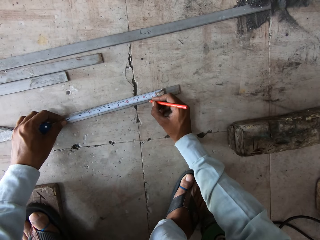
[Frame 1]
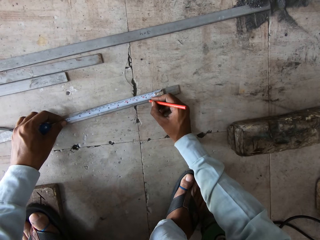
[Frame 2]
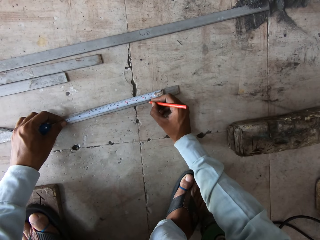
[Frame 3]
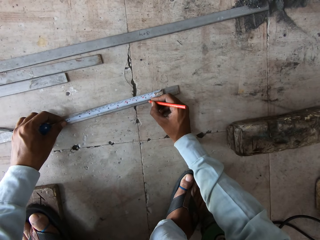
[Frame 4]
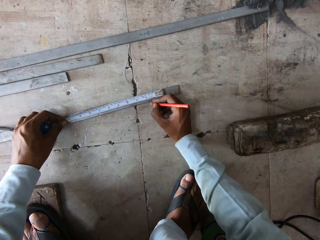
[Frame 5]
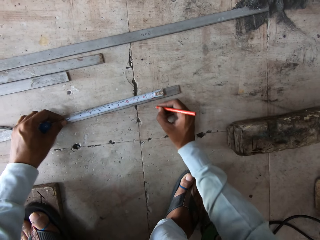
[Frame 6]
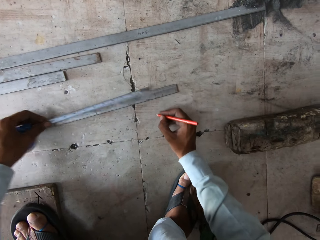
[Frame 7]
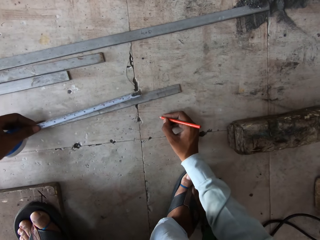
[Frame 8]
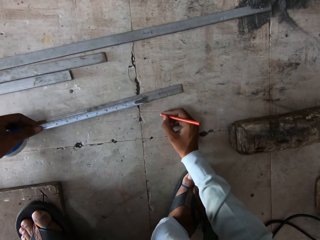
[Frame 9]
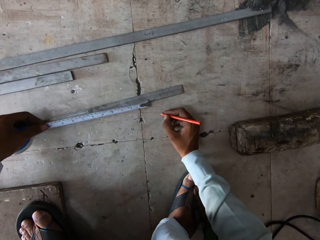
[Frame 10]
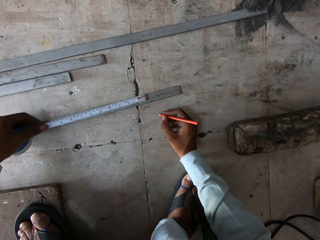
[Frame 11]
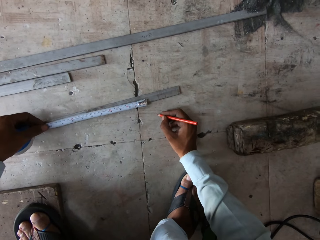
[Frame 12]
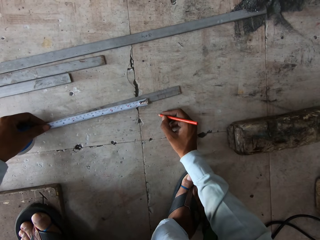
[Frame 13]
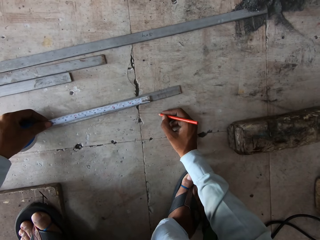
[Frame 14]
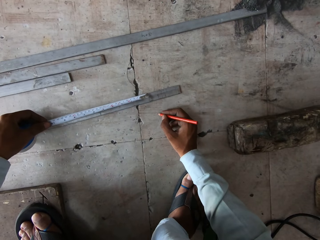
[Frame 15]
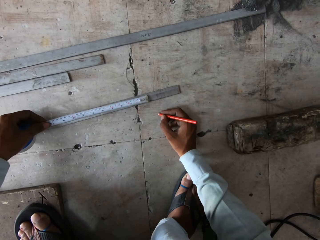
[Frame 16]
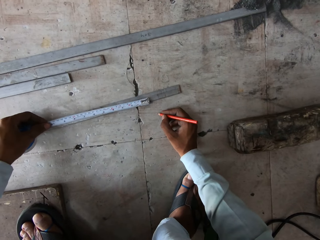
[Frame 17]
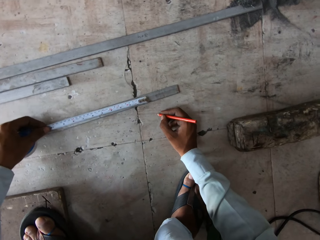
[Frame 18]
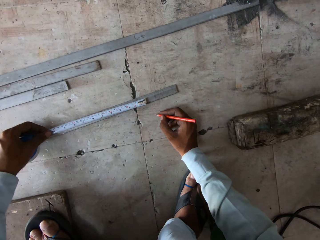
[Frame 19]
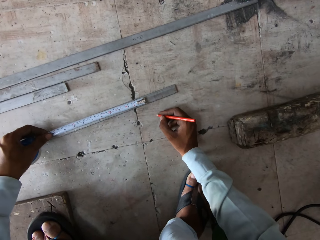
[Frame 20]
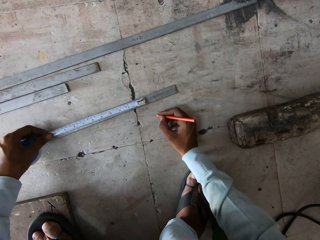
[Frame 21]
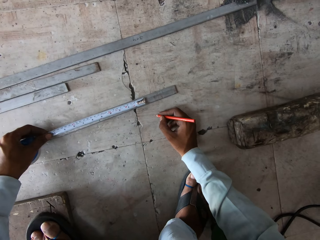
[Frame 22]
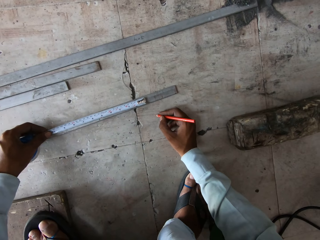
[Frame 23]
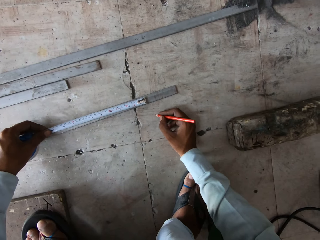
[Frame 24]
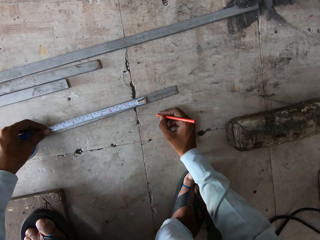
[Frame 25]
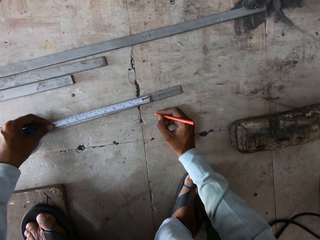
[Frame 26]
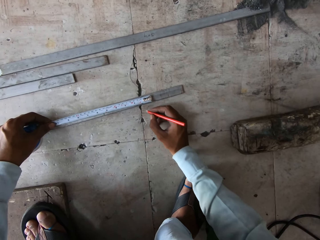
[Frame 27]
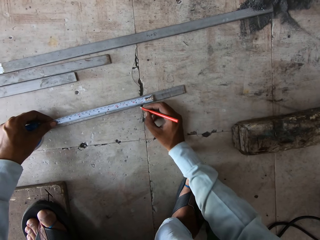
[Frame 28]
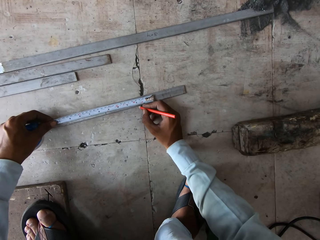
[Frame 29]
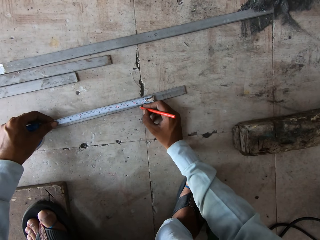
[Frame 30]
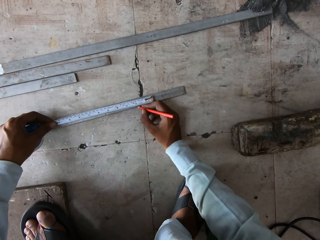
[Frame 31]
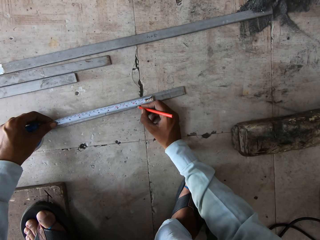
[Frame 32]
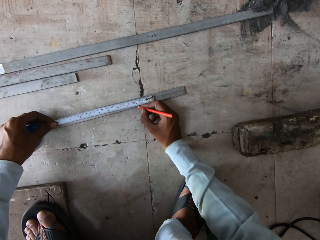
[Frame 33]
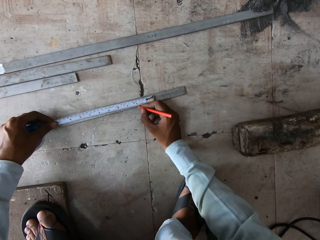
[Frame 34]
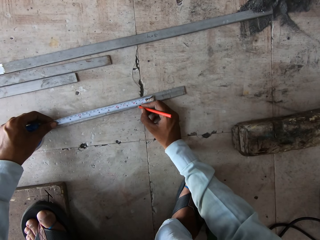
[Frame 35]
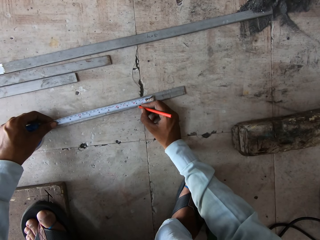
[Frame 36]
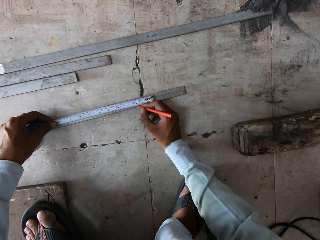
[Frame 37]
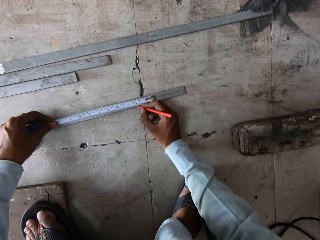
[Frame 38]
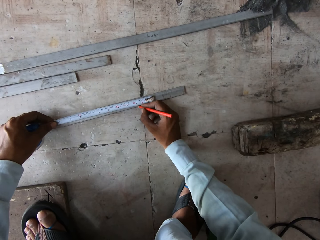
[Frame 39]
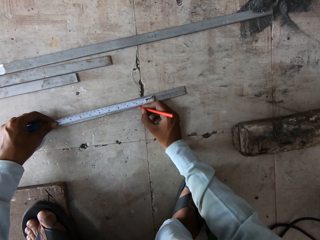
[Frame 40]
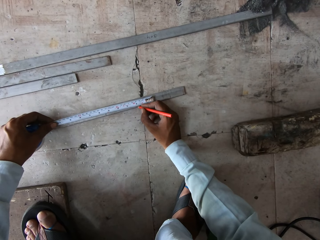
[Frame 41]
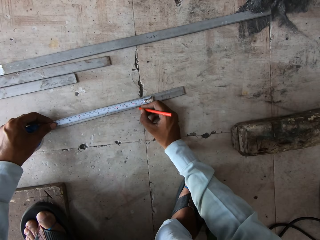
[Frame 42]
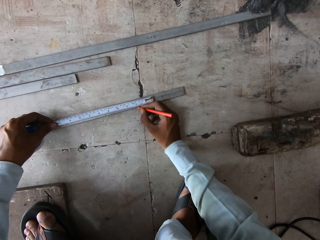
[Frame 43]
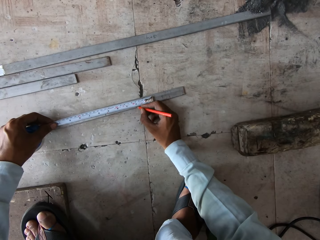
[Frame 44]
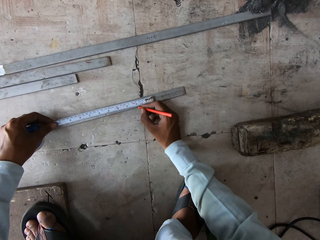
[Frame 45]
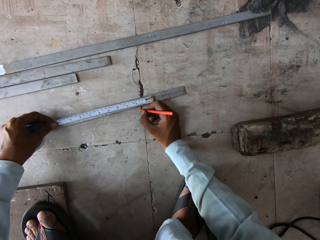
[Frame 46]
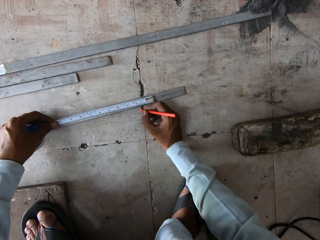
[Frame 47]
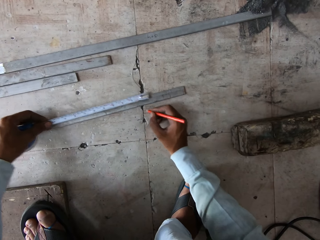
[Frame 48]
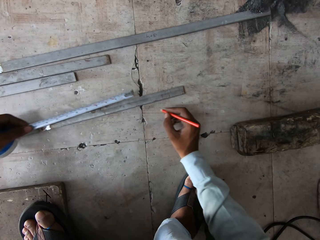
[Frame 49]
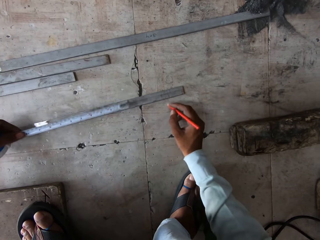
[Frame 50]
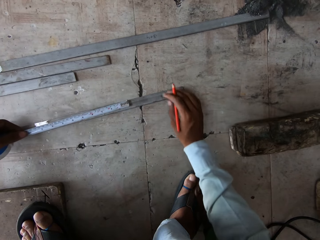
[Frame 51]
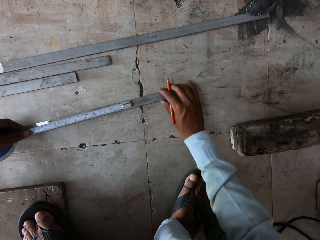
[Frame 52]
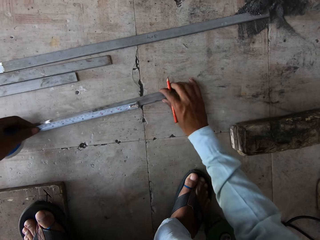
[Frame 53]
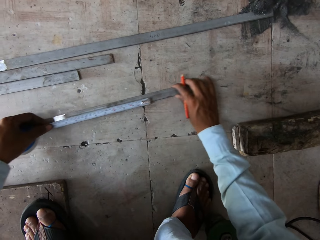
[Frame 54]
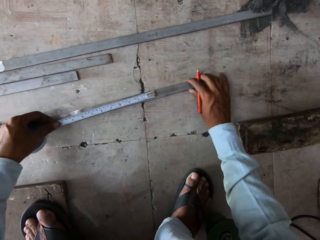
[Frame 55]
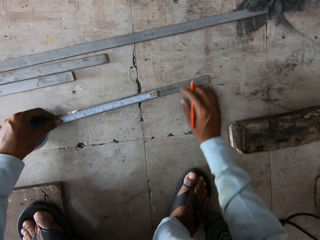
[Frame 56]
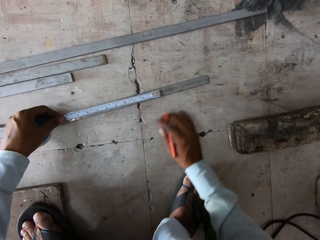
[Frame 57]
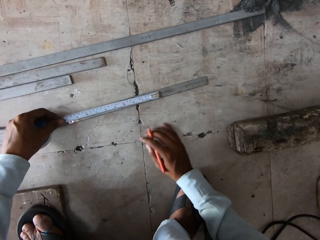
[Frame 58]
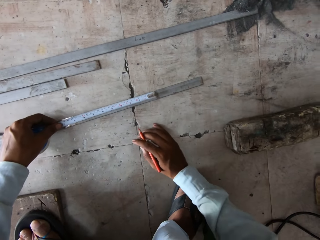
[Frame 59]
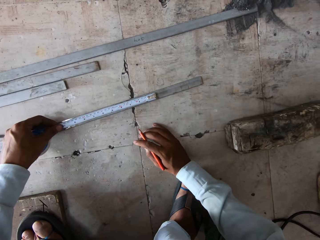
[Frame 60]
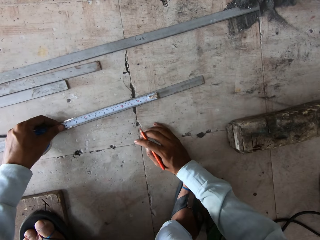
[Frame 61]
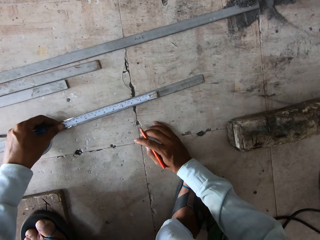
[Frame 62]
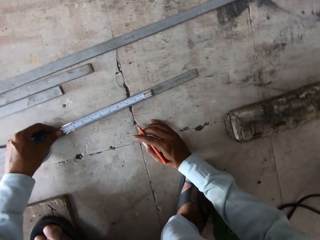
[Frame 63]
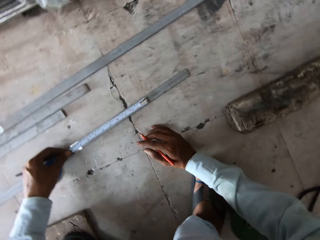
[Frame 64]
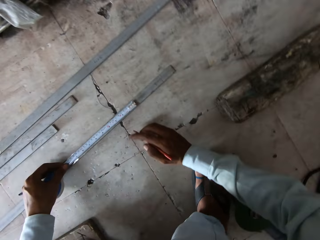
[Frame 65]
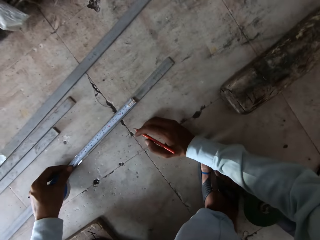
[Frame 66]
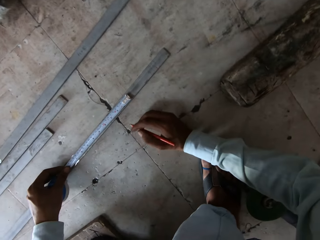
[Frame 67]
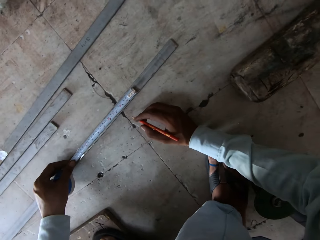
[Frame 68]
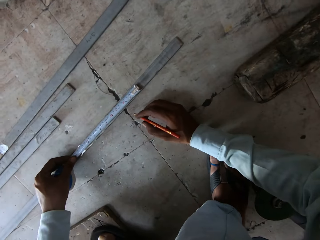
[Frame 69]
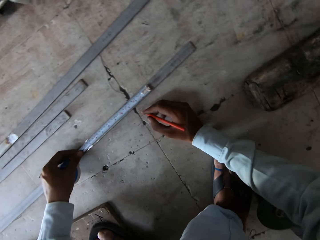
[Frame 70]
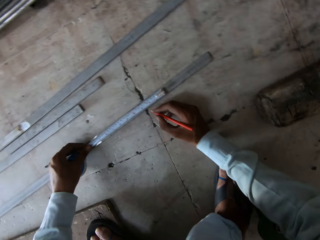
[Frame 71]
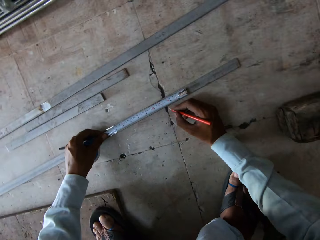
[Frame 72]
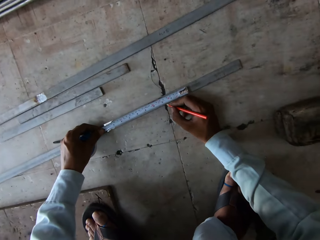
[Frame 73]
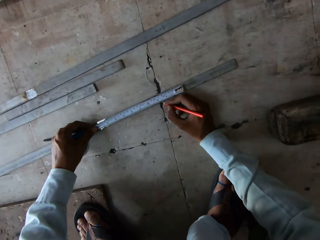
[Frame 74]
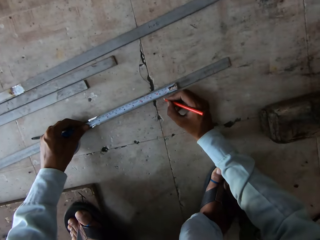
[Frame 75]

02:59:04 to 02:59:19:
The camera wearer marks the metal with a pen. They move the tape measure on the metal. They look at the tape measure. They mark the metal with the pen. They move the tape measure on the metal. They reposition the metal rod. They measure the metal rod. They look at the tape measure.

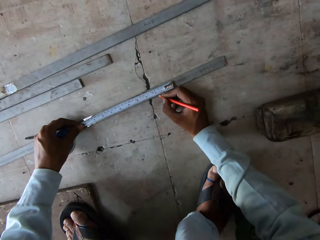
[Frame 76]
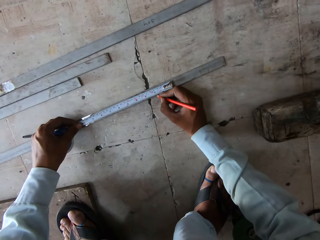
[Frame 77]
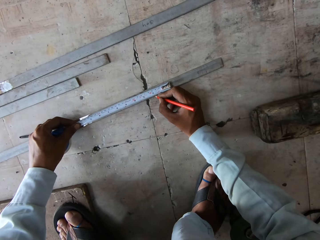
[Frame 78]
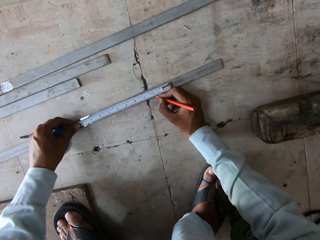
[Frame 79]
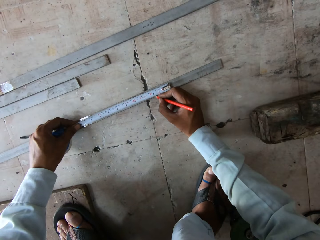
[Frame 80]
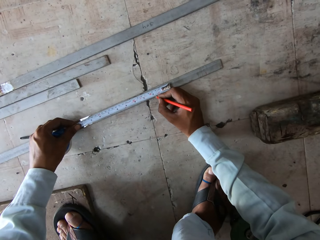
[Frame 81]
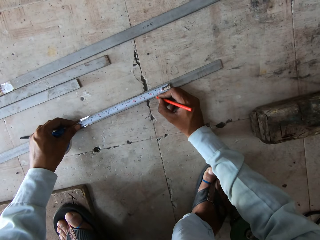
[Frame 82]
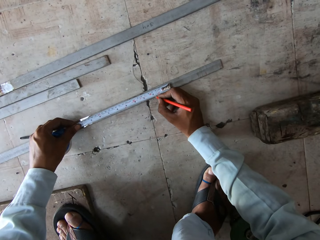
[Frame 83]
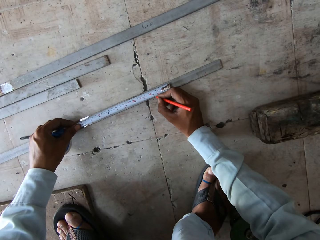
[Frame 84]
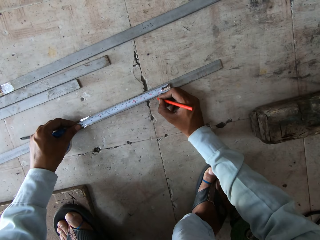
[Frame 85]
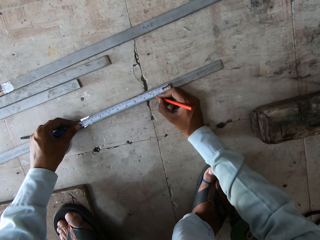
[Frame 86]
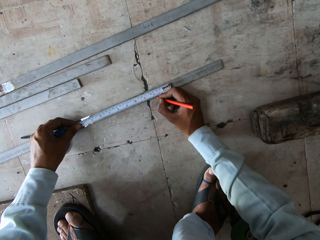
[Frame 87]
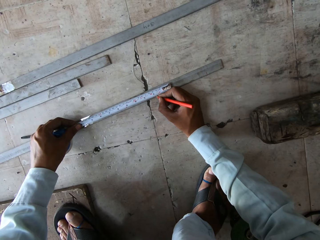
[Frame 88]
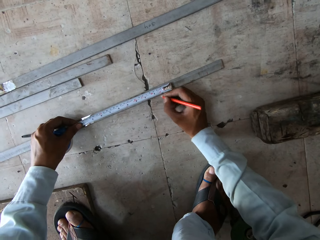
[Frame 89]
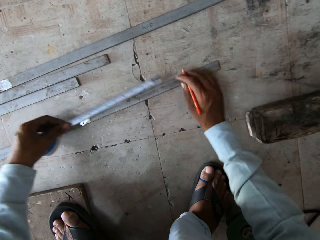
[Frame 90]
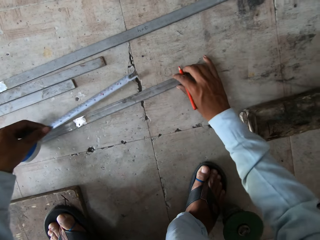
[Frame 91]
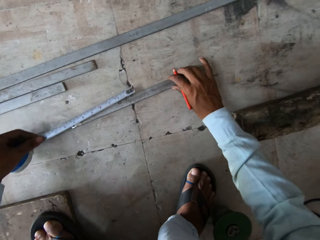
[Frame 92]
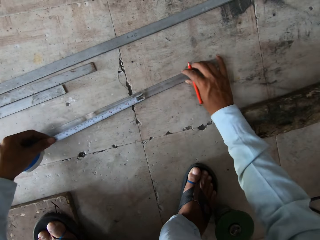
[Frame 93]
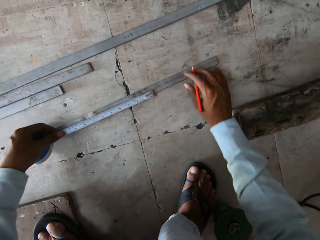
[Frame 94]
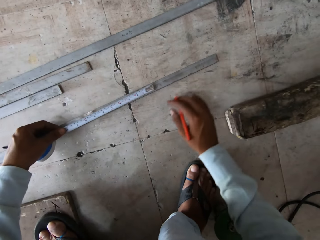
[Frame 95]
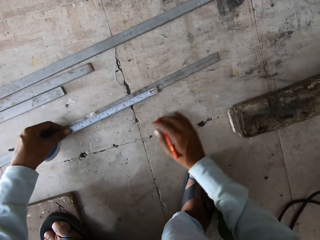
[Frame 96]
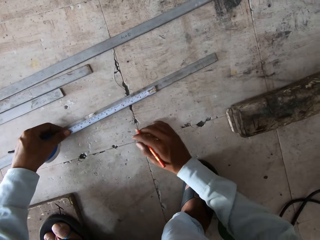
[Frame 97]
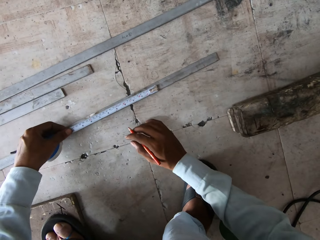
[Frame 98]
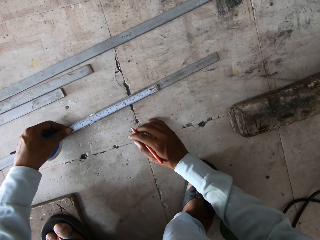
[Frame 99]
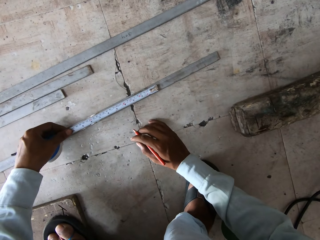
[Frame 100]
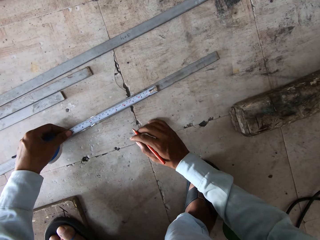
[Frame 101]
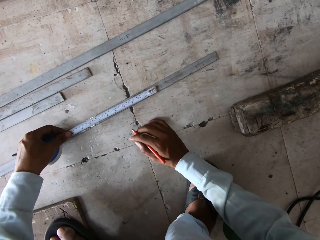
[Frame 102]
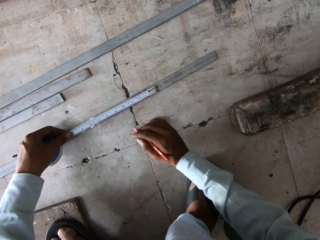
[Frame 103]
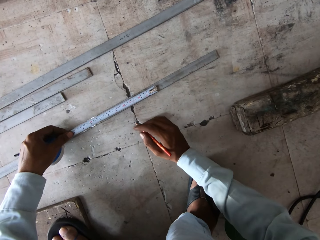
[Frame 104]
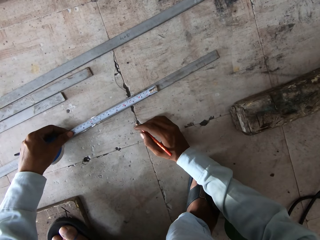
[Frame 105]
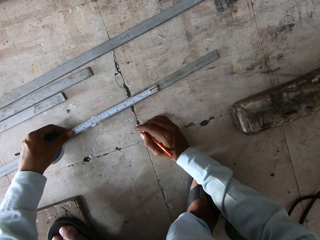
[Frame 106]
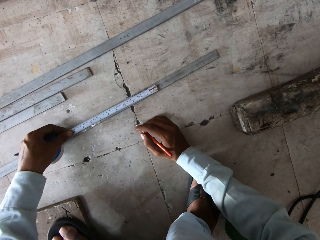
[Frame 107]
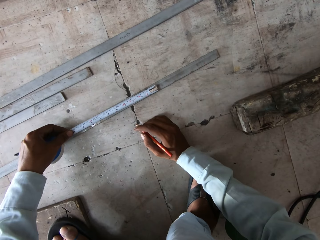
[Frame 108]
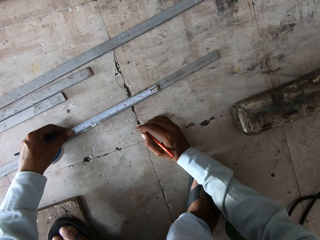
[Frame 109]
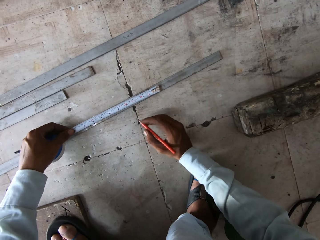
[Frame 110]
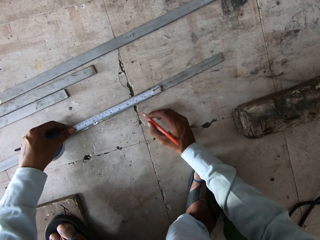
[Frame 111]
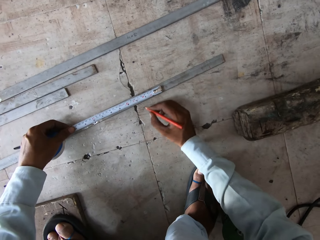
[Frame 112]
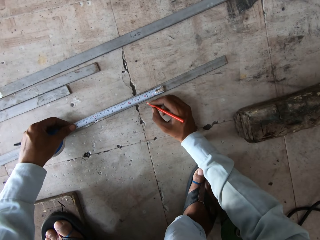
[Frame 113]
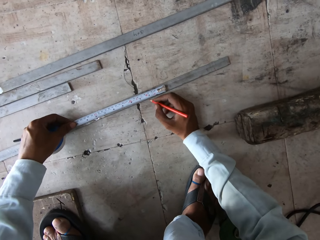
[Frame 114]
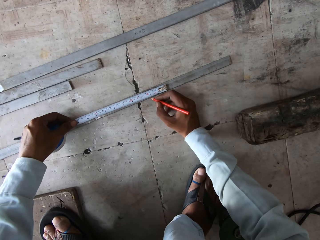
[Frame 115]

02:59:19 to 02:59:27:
The camera wearer marks the metal with a pen. They reposition the metal rod. They place the tape measure on the metal. They look at the tape measure. They measure the metal rod.
